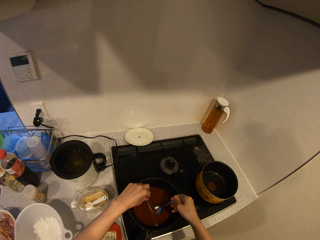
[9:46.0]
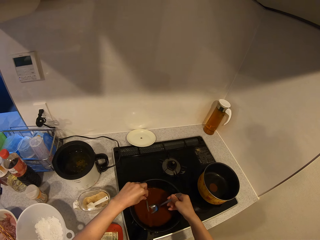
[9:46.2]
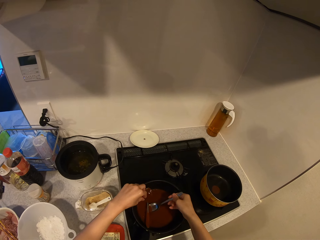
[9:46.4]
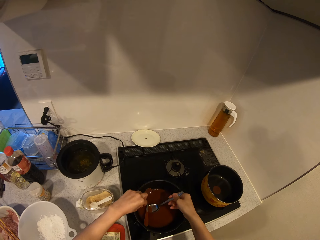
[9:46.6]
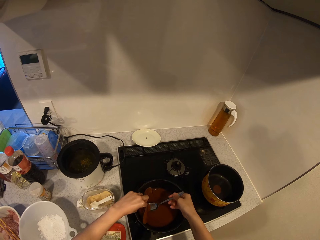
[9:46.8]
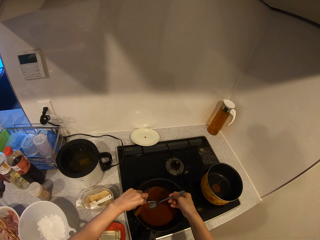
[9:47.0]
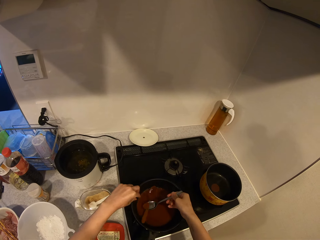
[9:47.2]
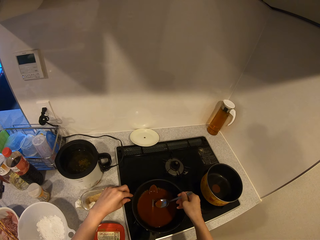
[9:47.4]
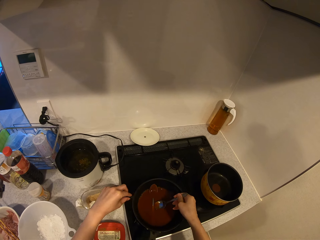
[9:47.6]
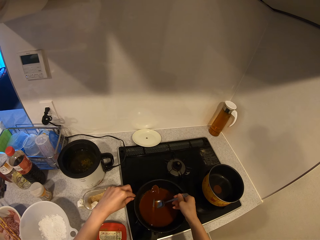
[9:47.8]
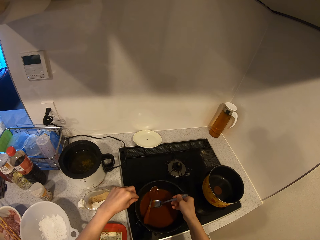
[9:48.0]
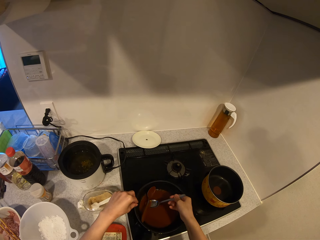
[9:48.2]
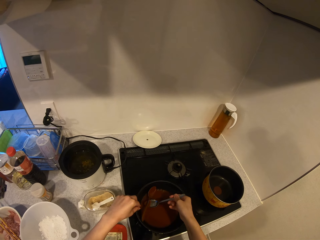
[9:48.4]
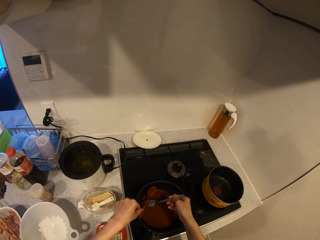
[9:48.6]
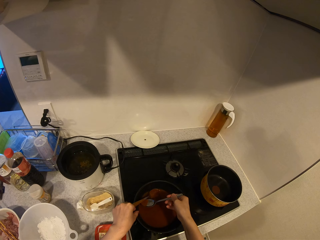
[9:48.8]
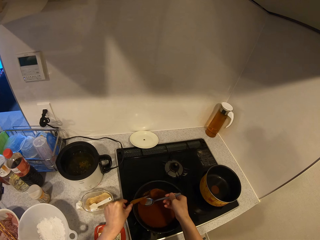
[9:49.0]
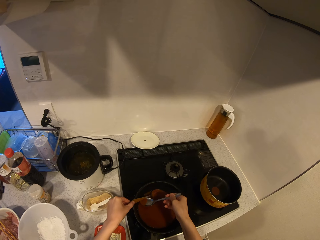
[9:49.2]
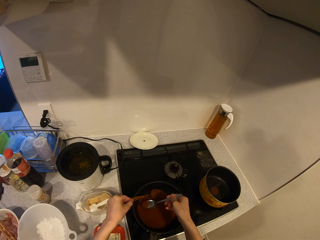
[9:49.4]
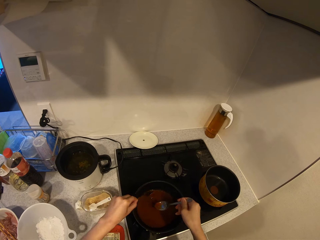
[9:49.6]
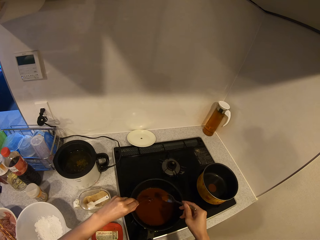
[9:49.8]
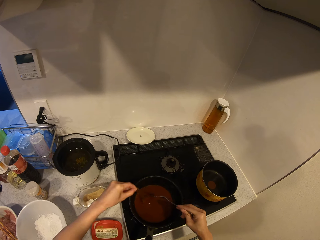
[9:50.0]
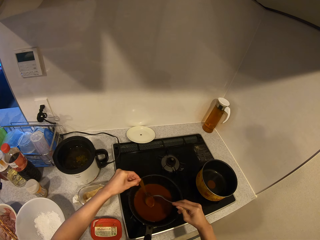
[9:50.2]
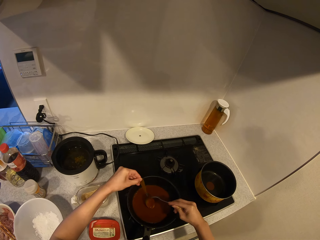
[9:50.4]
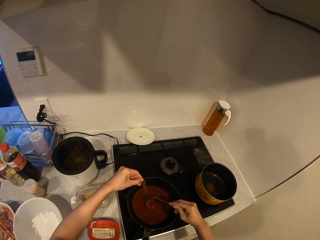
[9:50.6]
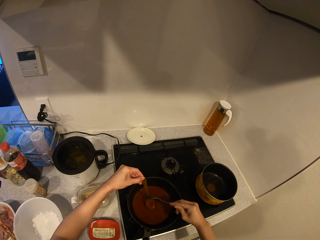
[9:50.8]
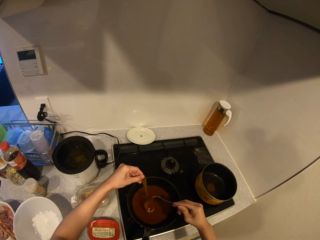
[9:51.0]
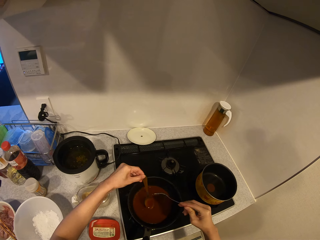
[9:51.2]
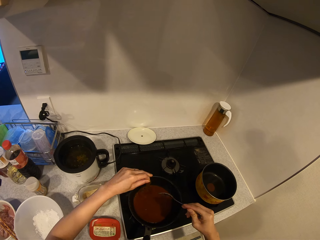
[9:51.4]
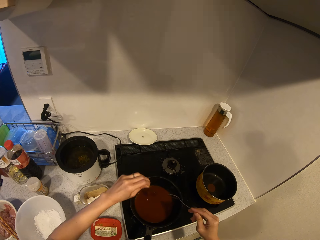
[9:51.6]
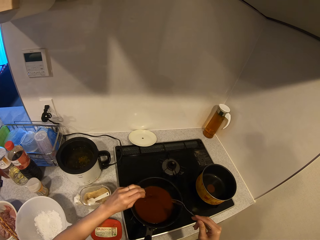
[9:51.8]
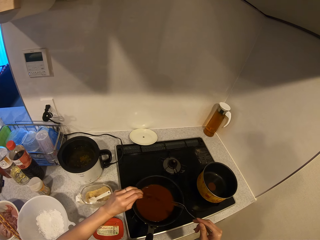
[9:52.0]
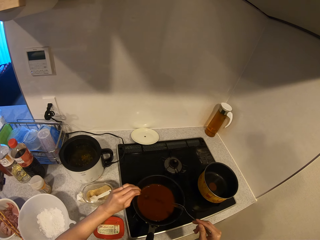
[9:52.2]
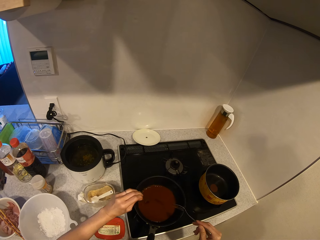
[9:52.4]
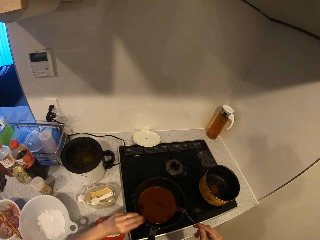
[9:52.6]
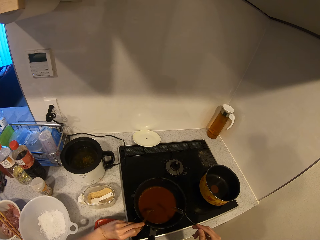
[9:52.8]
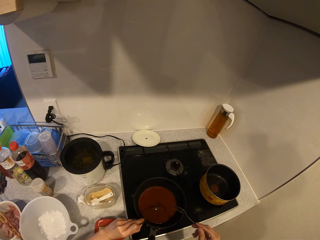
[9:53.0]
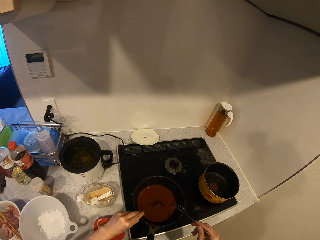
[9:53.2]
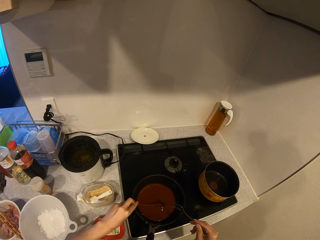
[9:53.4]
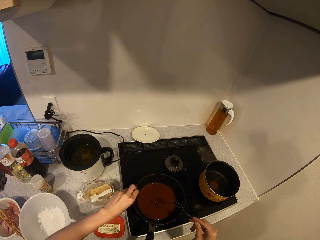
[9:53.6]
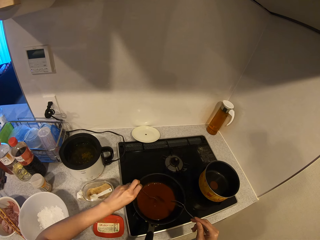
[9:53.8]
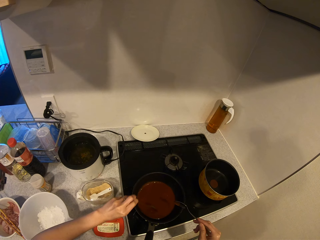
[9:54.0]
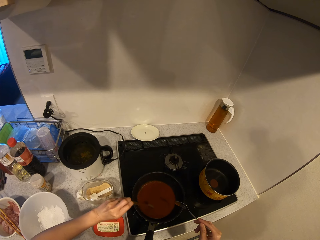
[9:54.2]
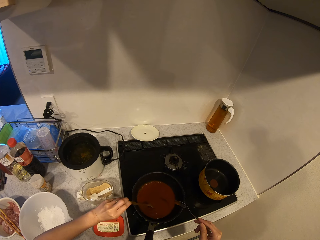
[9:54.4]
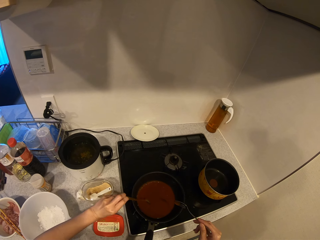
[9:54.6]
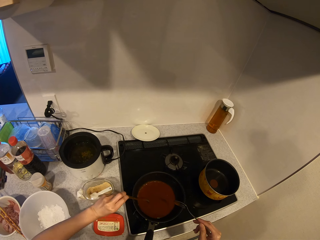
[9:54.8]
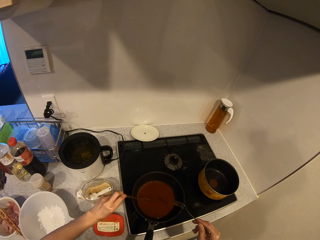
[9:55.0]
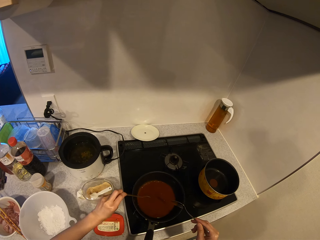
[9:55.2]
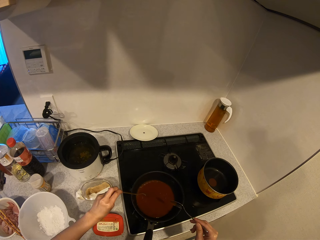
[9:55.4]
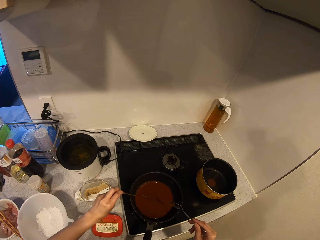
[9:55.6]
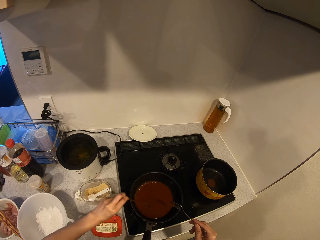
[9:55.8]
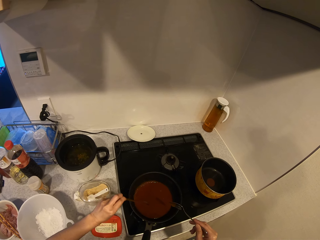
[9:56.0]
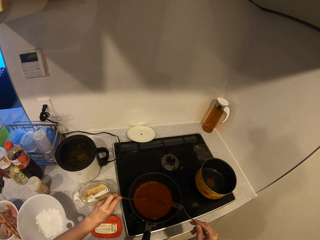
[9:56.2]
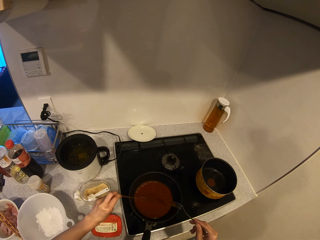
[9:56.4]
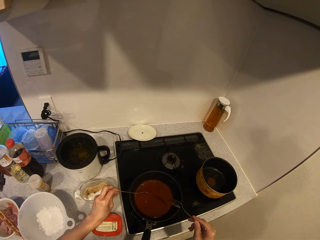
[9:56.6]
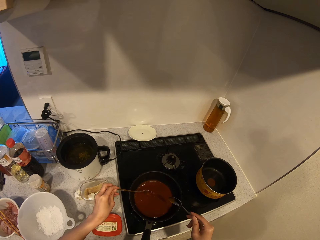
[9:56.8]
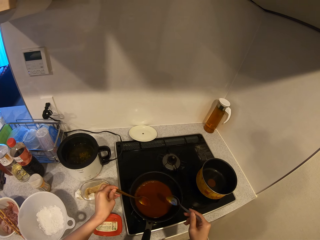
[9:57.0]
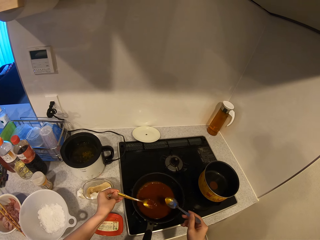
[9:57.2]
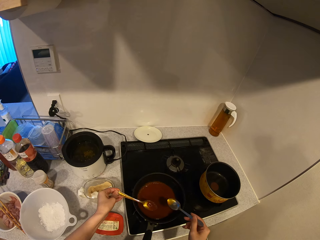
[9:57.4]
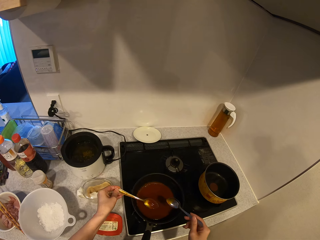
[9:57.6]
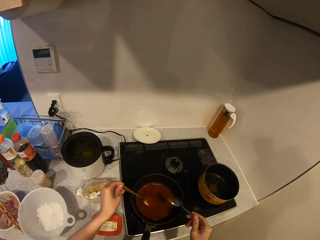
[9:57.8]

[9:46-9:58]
The camera wearer removes the spoon in the soup. She picks the spoon from the frying pan with the spoon in the right hand. She picks up the spoon in the frying pan with her left hand. She holds the spoon. She shakes the spoon.

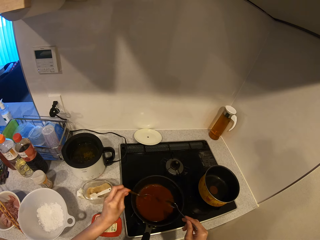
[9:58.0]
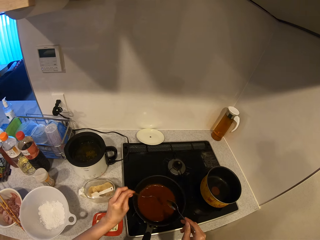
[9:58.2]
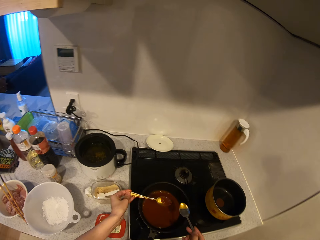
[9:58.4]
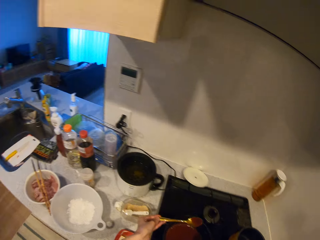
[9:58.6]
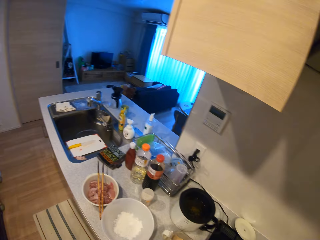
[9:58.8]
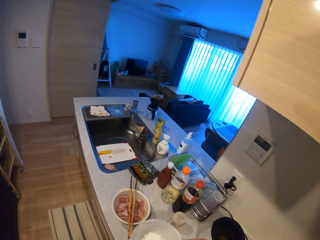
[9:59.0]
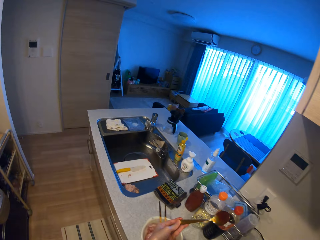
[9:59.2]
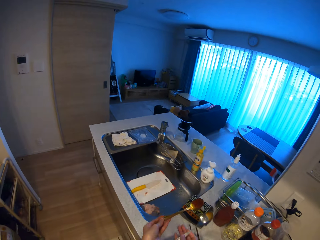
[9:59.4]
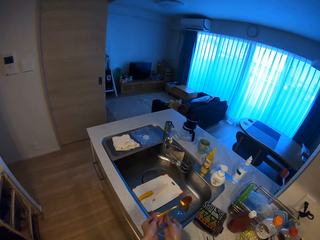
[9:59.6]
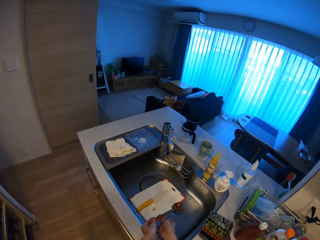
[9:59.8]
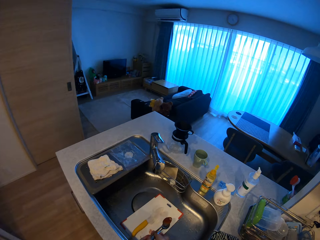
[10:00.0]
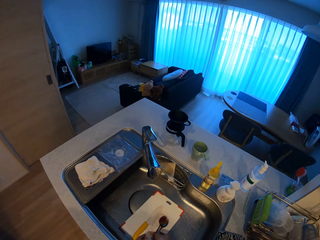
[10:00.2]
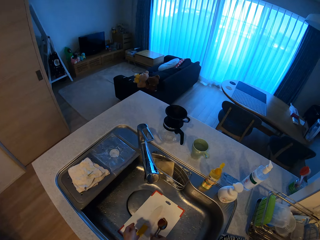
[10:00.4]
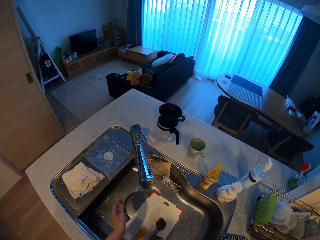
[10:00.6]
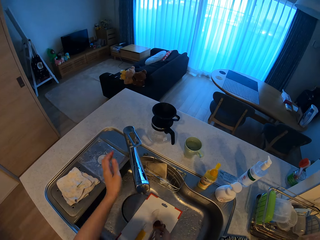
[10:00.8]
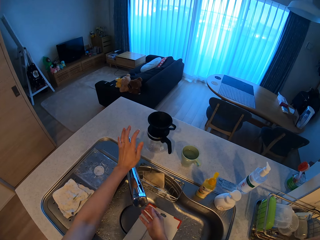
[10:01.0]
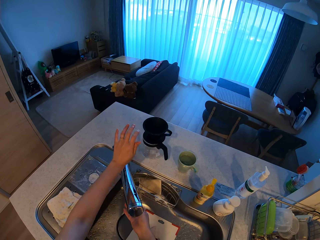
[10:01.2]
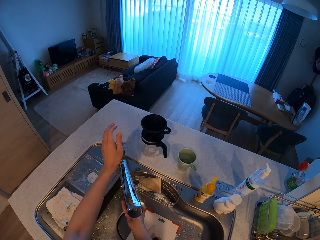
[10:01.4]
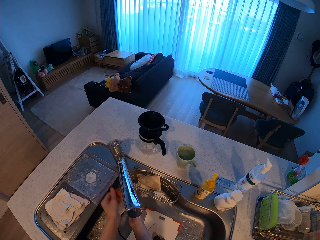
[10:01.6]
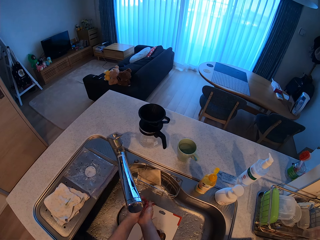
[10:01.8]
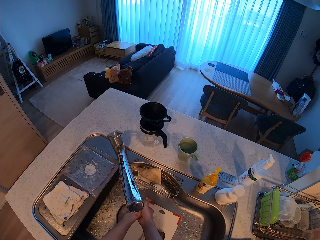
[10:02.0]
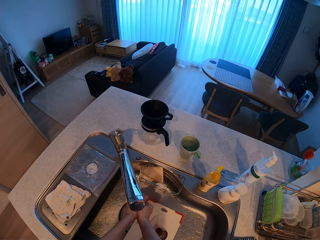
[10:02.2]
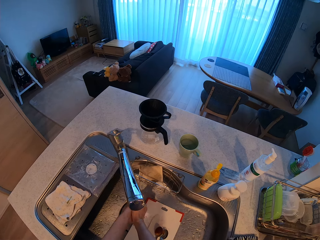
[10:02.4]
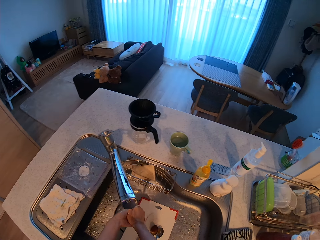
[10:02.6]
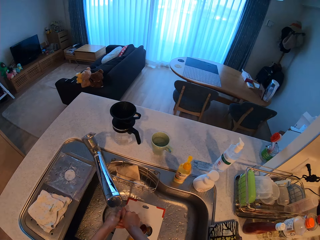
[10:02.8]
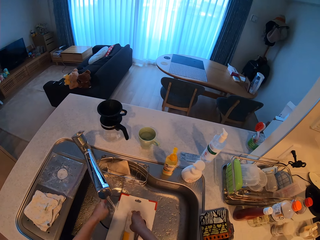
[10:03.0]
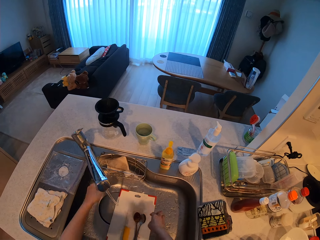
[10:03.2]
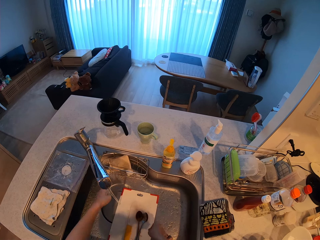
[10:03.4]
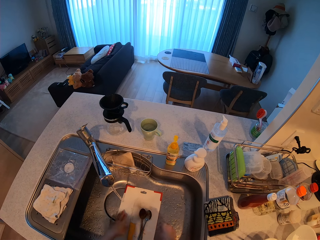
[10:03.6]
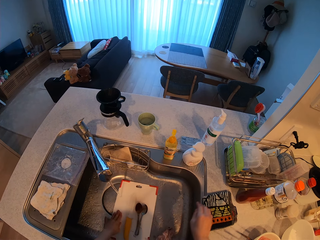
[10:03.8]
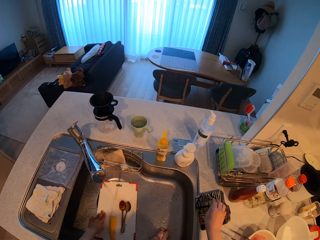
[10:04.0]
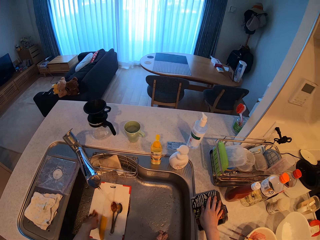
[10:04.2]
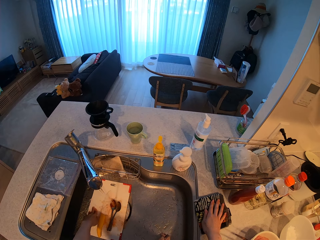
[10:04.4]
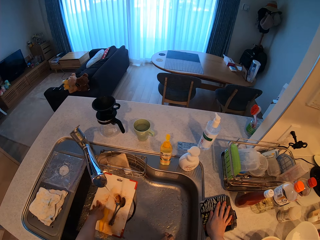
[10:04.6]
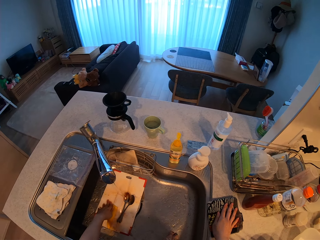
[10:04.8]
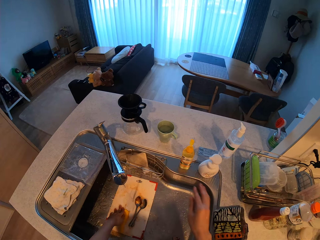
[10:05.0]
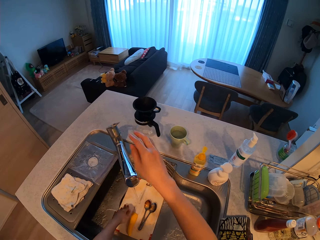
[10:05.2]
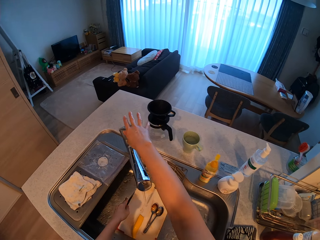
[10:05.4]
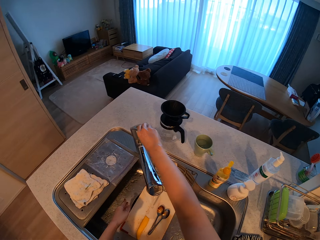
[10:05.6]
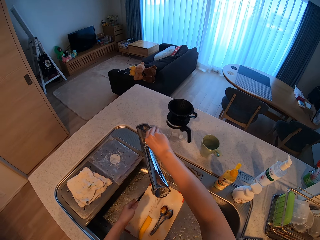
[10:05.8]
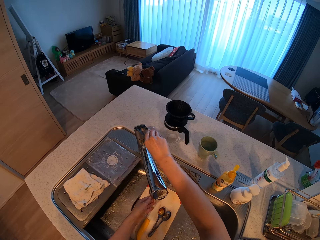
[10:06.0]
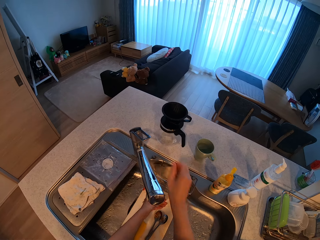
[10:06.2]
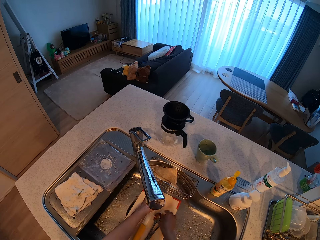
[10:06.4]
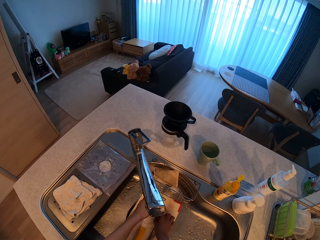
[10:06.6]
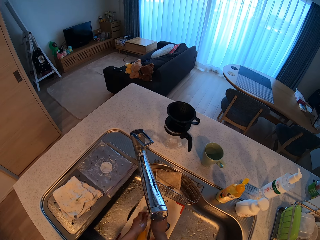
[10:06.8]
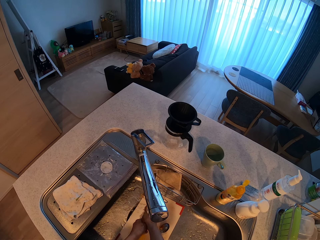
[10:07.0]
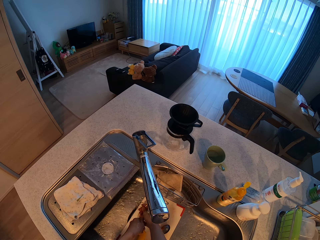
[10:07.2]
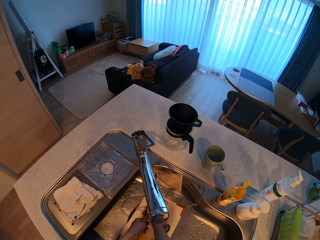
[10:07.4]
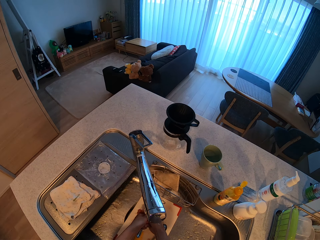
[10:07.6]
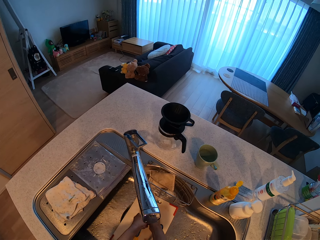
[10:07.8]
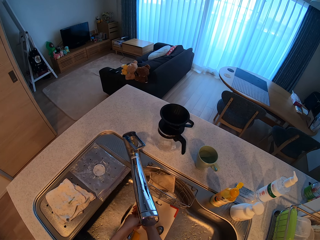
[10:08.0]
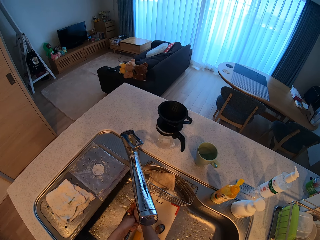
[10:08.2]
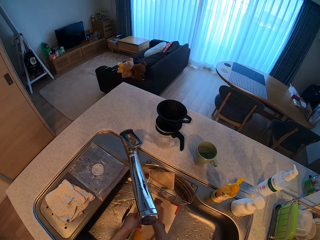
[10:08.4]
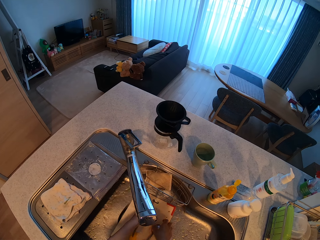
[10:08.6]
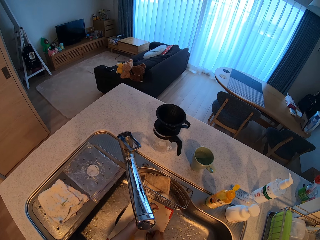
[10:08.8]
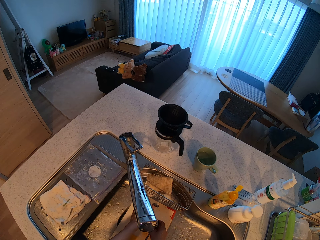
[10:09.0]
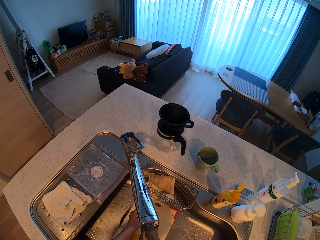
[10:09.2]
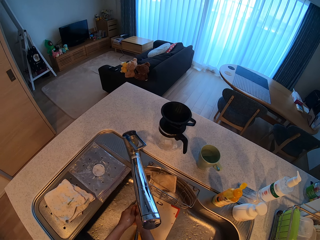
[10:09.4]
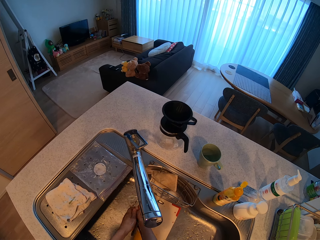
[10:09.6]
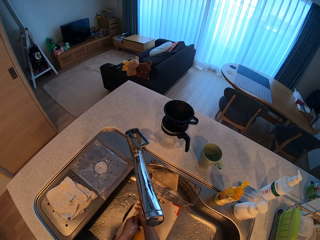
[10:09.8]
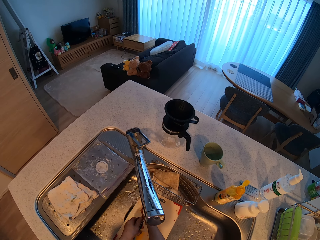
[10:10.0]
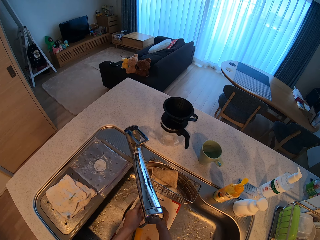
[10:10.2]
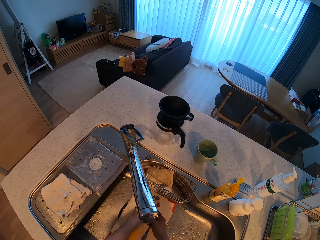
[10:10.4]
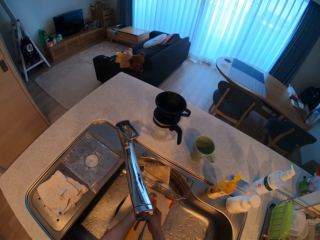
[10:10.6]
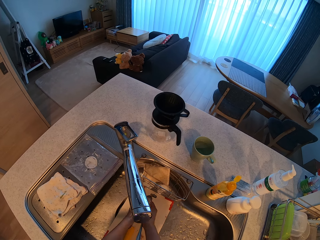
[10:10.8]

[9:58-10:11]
The camera wearer walks to the sink. She drops the spoons into the kitchen sink. She turns on the tap of the kitchen sink with her left hand. She rinses her hands under the running tap. She washes the spoons. She moves a chopping board in the kitchen sink with her left hand. She touches a hand towel on the countertop with her right hand. She adjusts the pressure of the tap with her right hand. She touches the tap. She washes the spoons under the running tap.
